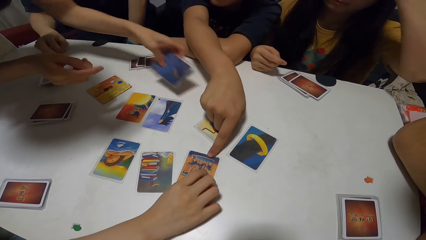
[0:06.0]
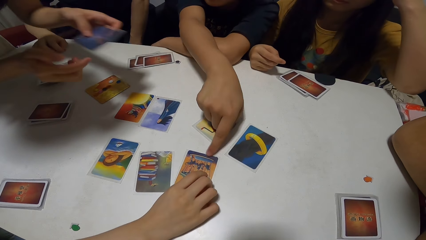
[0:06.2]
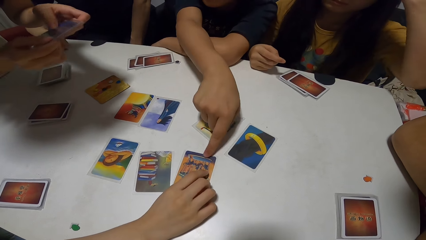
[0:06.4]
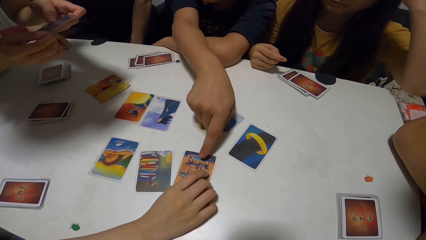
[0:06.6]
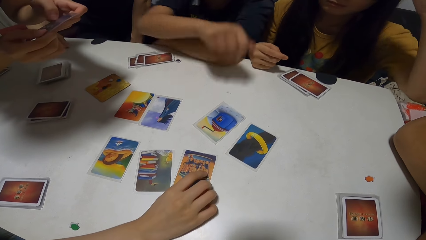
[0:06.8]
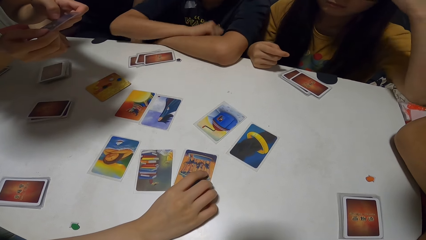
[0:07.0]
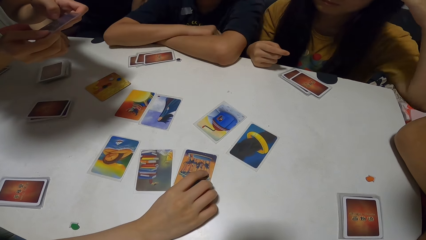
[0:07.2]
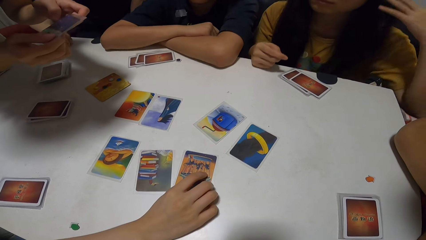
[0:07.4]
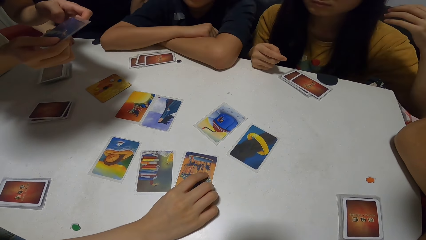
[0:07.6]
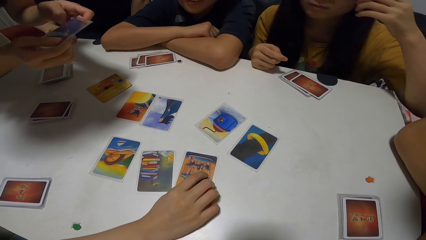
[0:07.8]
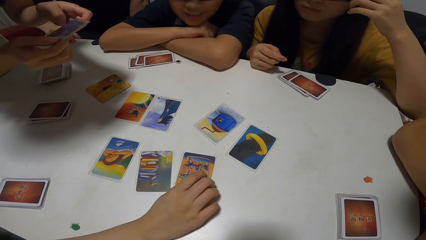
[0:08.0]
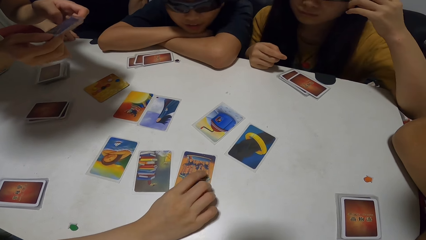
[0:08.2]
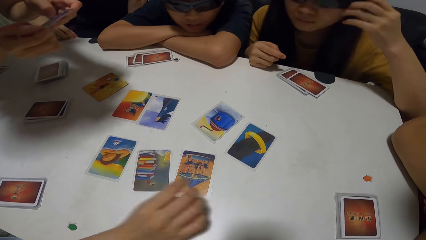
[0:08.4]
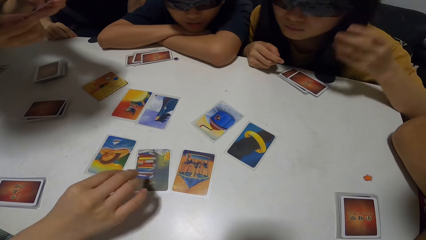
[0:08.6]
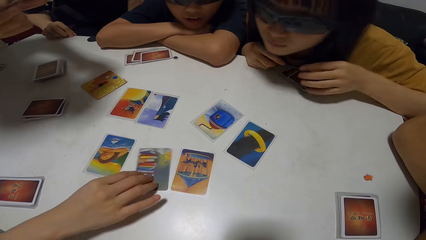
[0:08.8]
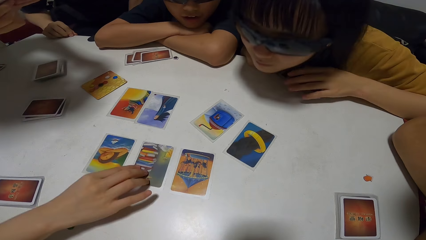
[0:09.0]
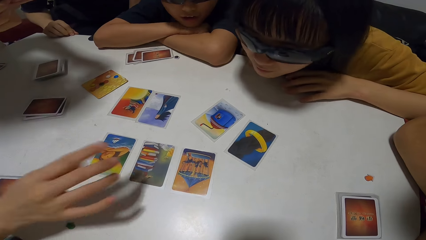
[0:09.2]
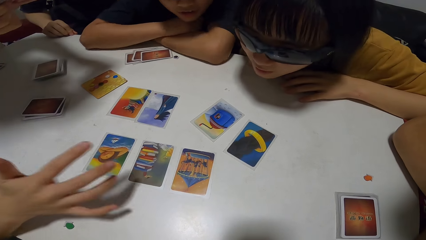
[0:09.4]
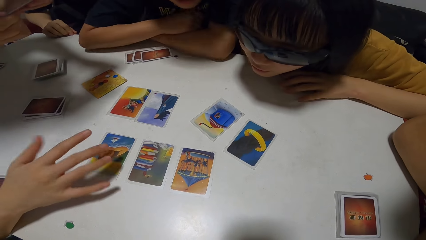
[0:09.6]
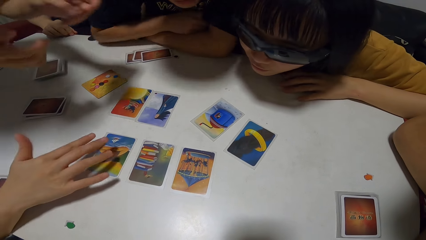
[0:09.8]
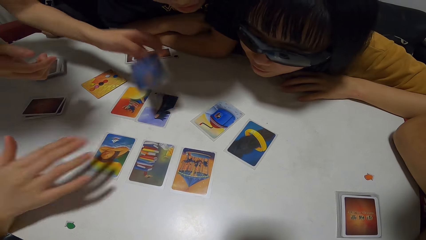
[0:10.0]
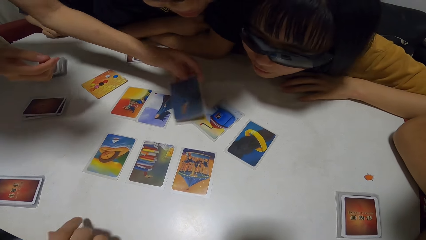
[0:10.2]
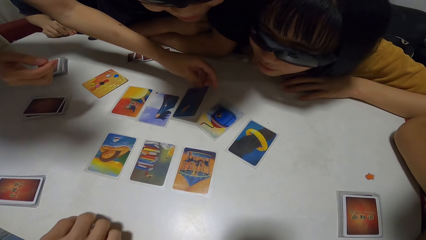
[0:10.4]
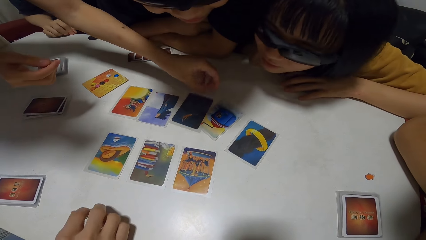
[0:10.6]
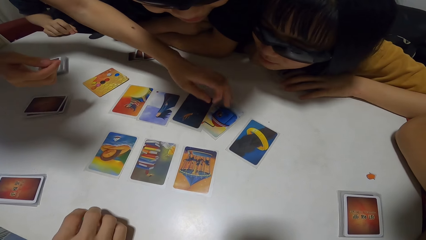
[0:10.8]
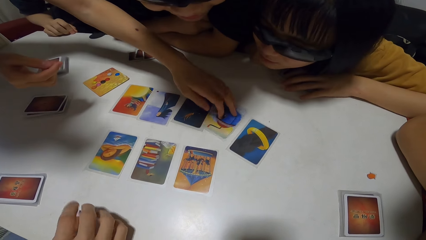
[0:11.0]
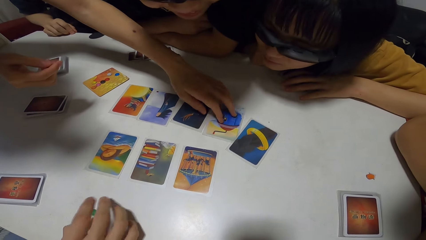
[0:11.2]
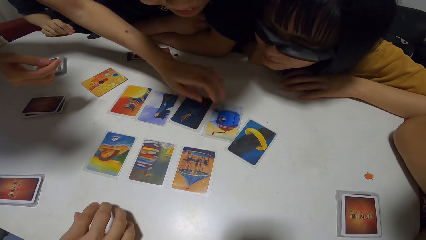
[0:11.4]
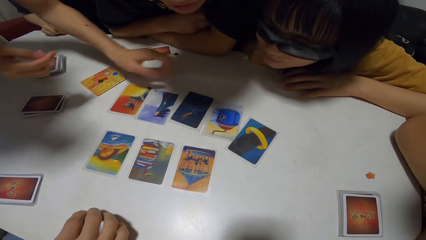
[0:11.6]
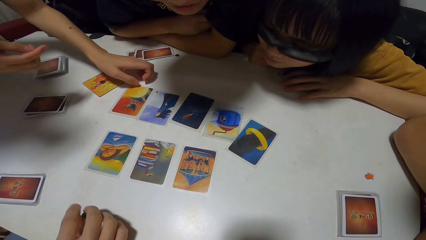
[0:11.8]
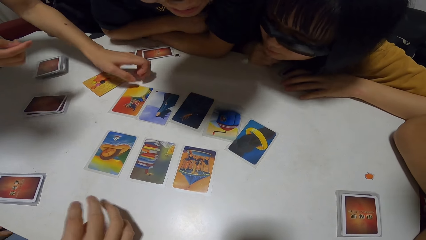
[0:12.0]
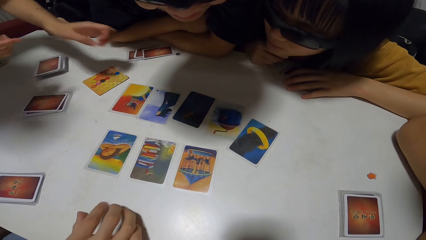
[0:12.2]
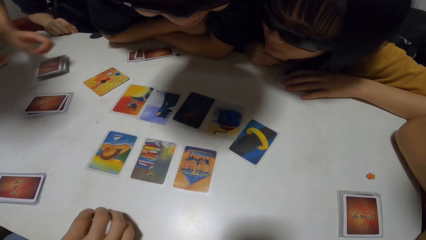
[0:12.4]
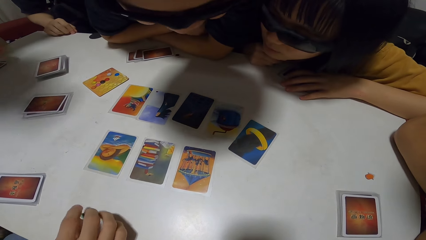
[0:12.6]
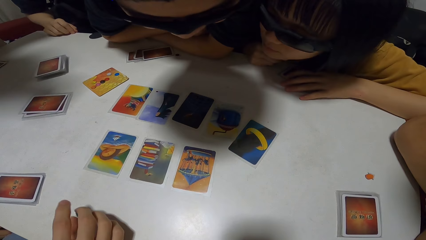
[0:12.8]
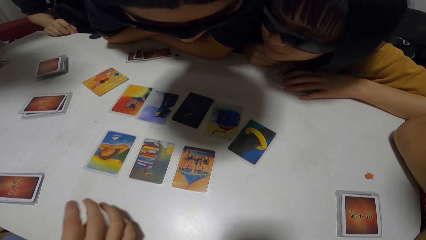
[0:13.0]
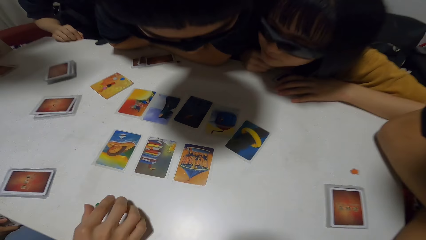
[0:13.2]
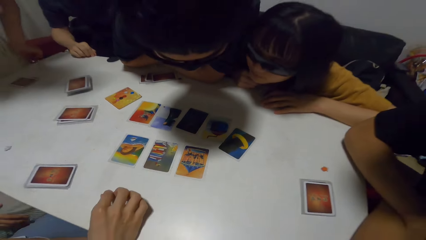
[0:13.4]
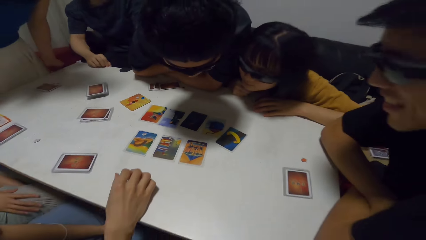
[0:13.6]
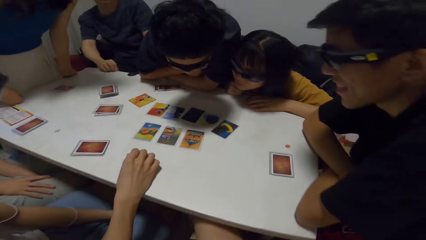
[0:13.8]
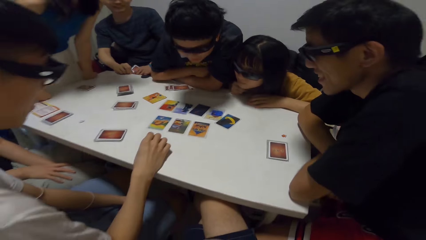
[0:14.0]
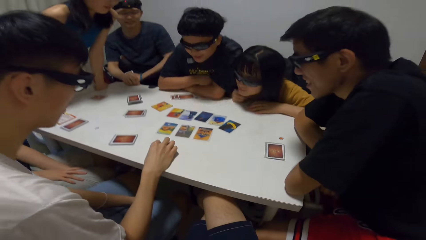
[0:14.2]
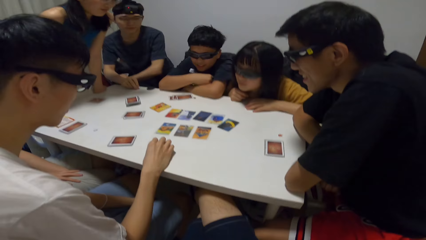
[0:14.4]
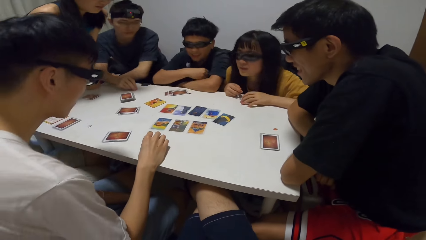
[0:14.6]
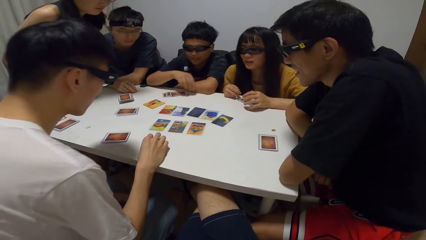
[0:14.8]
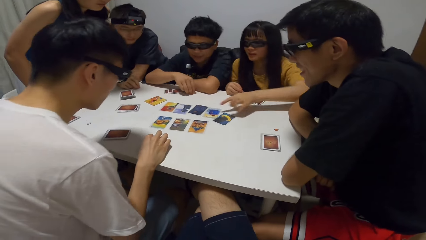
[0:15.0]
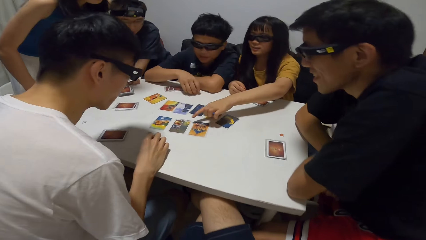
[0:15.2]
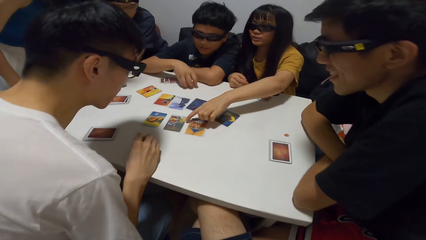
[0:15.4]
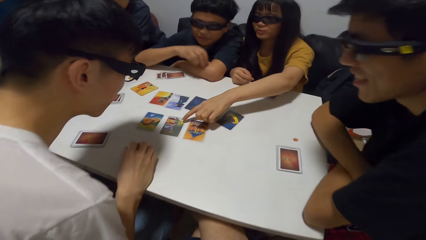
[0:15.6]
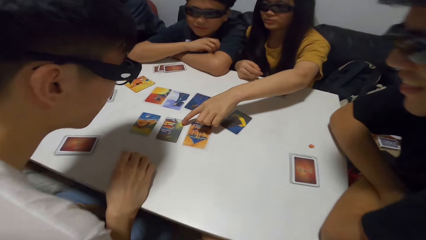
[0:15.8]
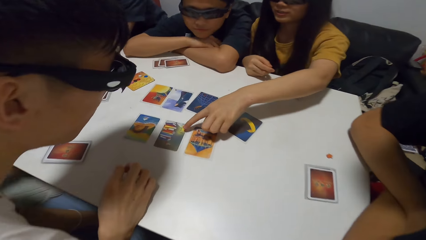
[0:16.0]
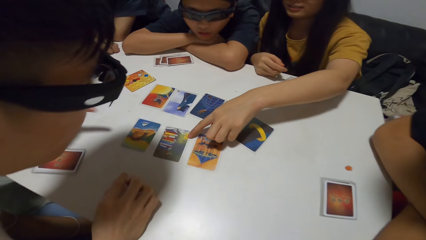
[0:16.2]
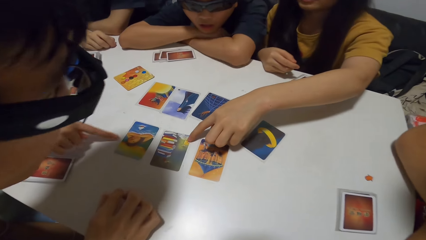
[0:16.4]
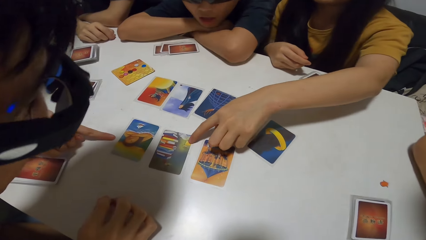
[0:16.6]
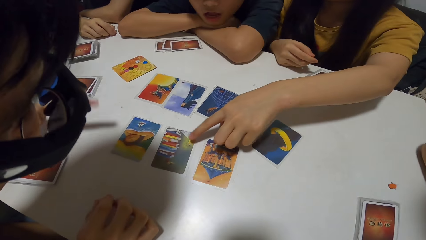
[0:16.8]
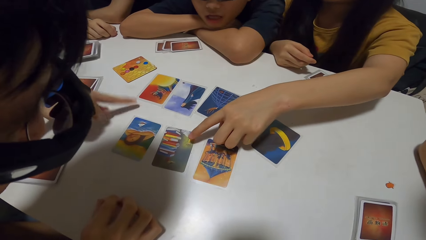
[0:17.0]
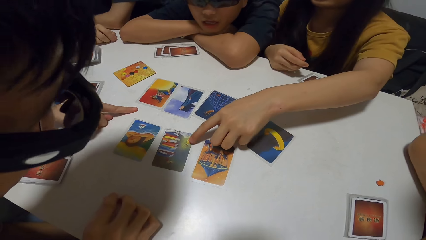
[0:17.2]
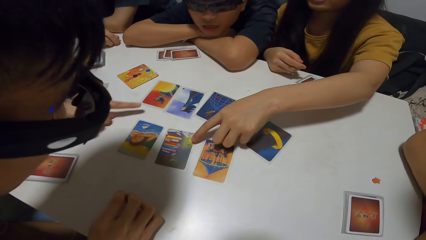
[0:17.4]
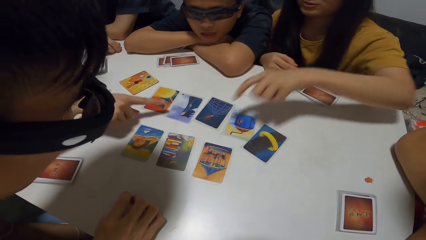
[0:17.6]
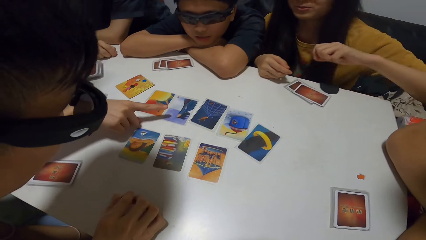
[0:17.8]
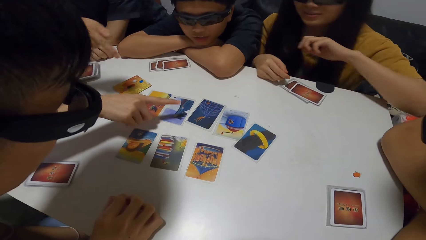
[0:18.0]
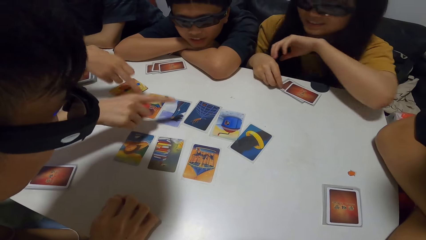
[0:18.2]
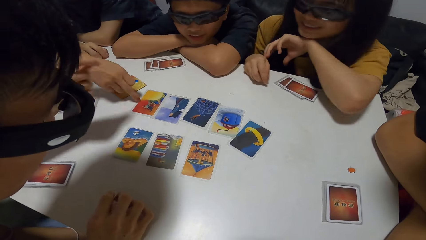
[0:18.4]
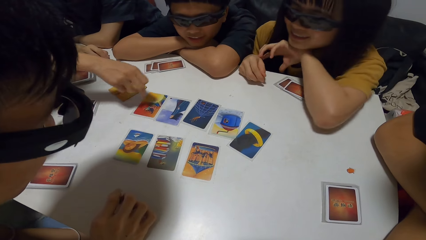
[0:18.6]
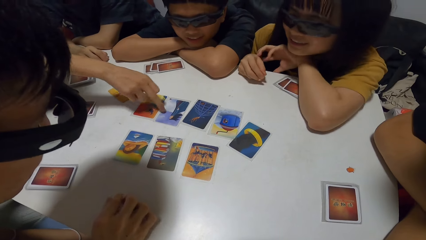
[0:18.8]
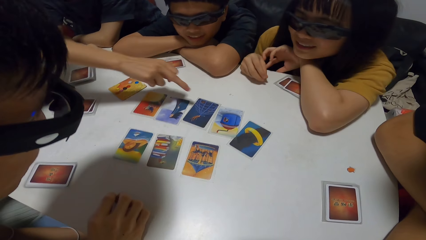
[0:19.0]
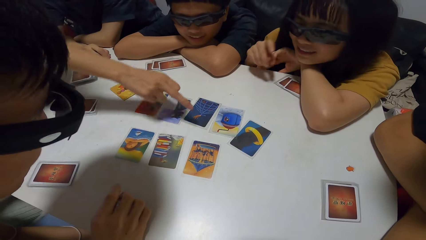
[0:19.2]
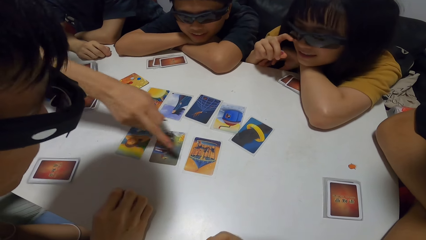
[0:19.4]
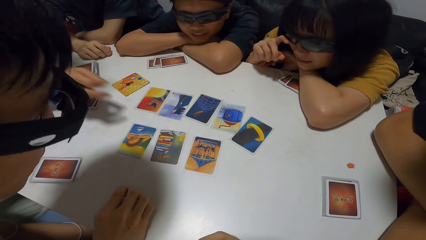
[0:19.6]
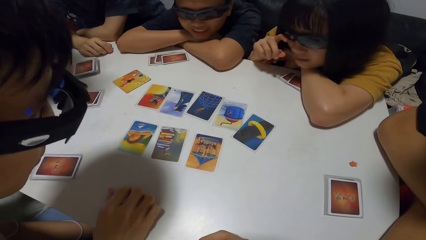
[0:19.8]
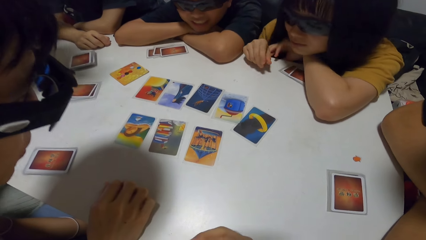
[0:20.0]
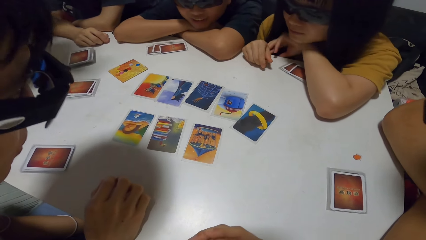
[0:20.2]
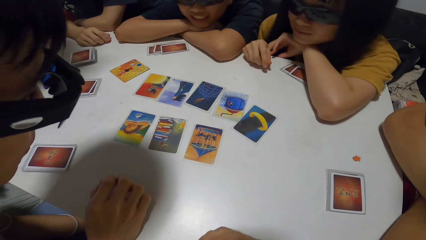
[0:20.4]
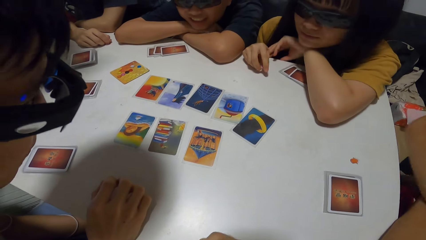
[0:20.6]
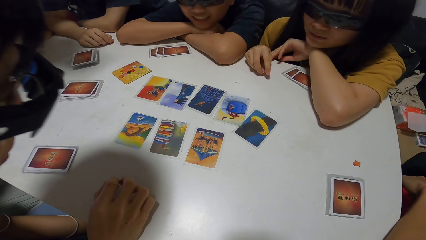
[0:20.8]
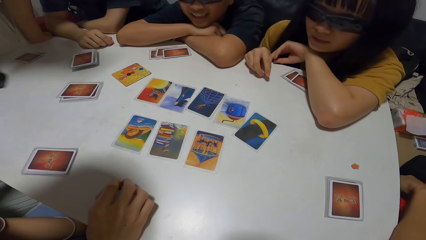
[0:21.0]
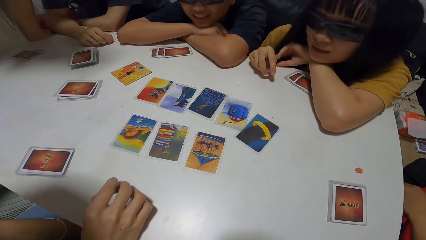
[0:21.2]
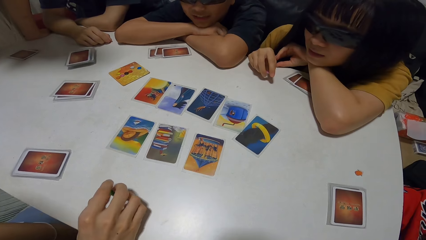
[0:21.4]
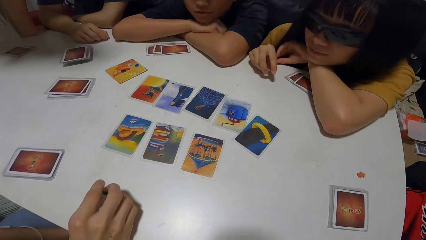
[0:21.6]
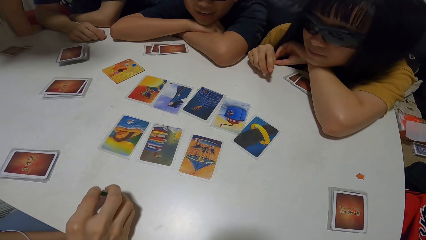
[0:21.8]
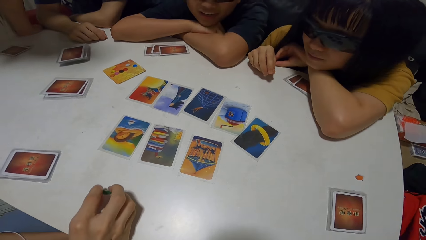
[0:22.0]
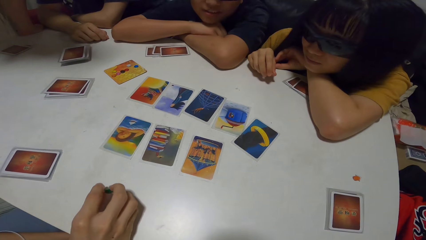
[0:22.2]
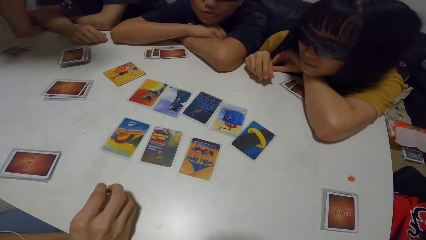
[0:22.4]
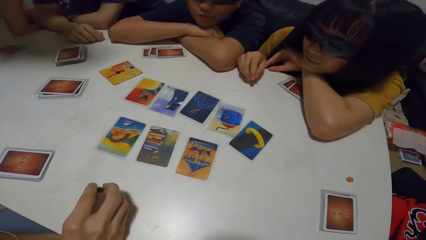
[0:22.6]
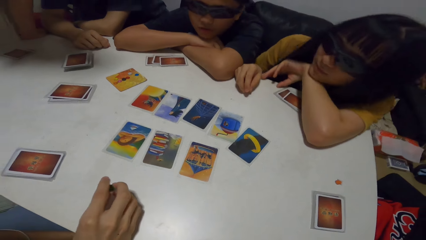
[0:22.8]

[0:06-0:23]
A man touches the cards. Another man points his right hand at a card on the table. A woman touches her hair. The other man looks at the cards on the table. Another man points at the card. Another man shifts a card on the table with his right hand. Another woman looks at the cards on the table. The first woman leans forward. Another woman drops a card on the table with her left hand, and shifts a card on the table with her left hand. The man who pointed leans forward. The camera wearer leans backwards. The woman interacts with the camera wearer, the men and the other woman. The woman touches a card on the table with her left hand. The camera wearer moves forward. The first woman points at the cards. The man looks at the cards on the table. Another man points his right hand at a card on the table. The other woman points her right hand at a card on the table. The man points his right hand at a card on the table. The woman looks at the cards on the table. The other woman points her right hand at a card on the table repeatedly. A woman places something on the cards.
